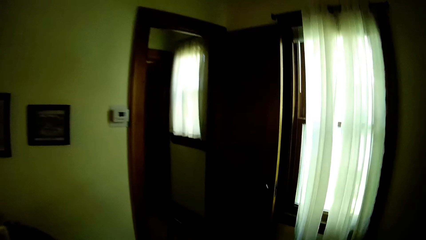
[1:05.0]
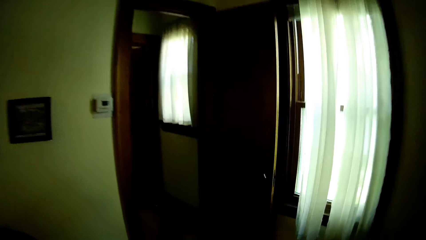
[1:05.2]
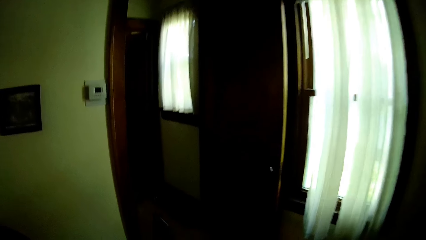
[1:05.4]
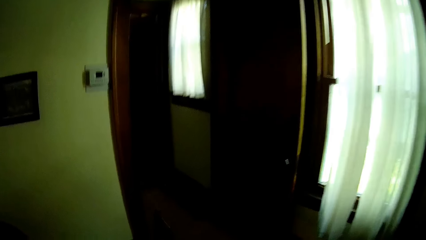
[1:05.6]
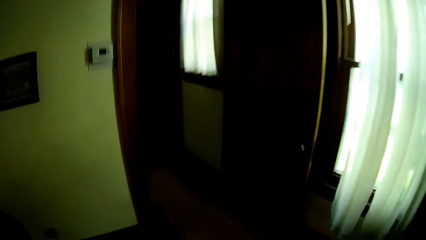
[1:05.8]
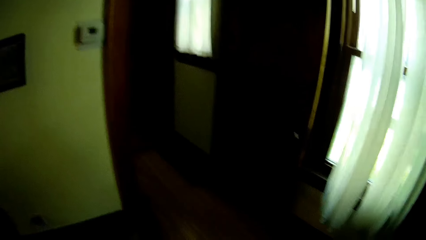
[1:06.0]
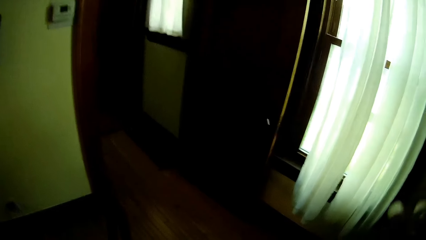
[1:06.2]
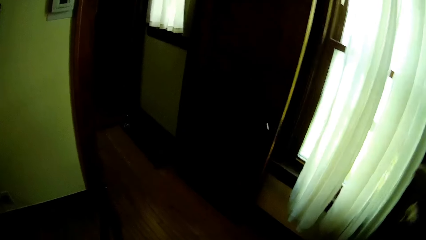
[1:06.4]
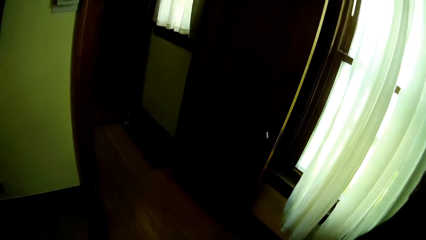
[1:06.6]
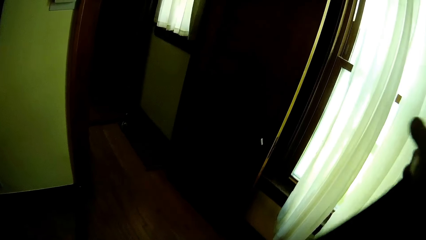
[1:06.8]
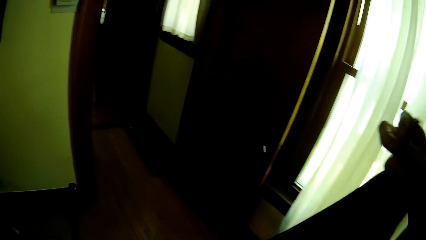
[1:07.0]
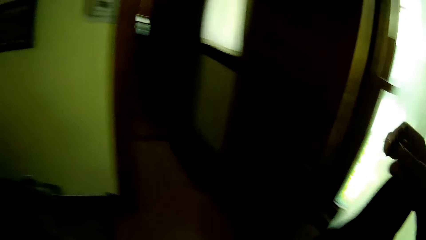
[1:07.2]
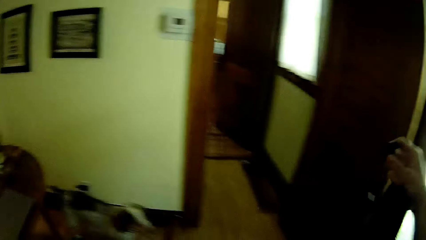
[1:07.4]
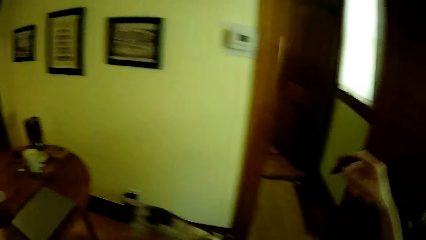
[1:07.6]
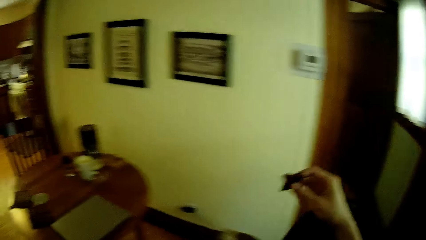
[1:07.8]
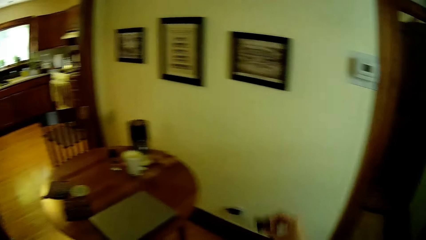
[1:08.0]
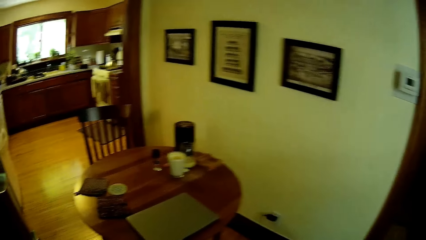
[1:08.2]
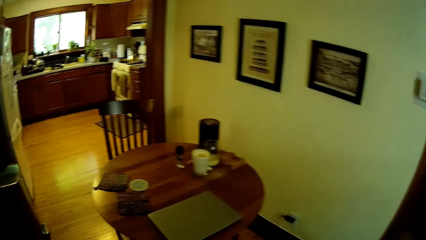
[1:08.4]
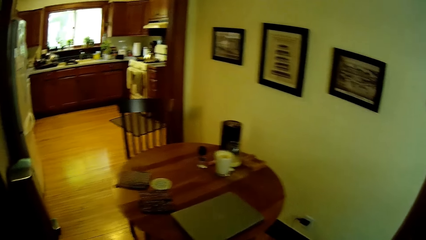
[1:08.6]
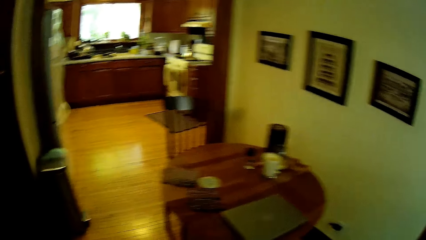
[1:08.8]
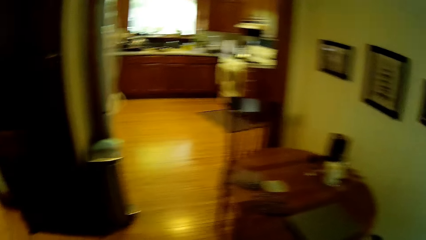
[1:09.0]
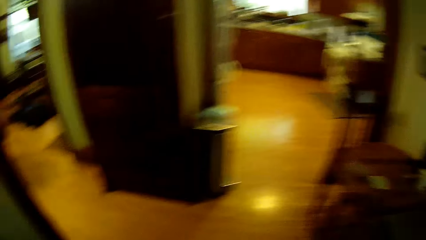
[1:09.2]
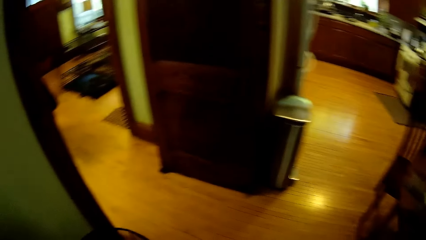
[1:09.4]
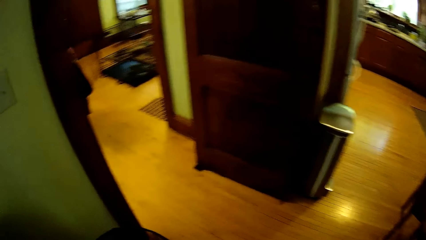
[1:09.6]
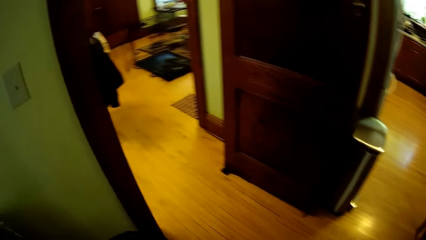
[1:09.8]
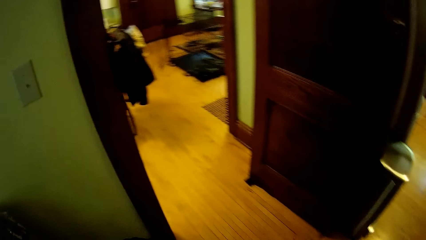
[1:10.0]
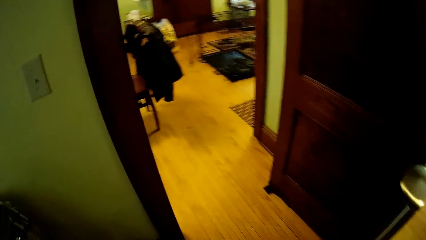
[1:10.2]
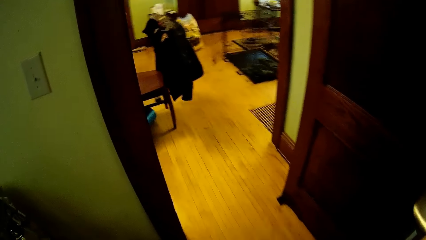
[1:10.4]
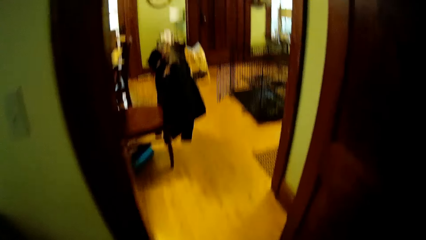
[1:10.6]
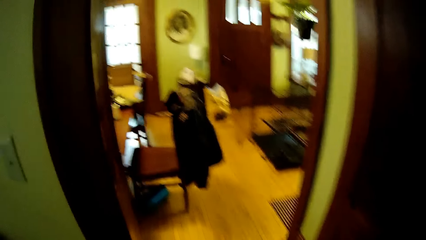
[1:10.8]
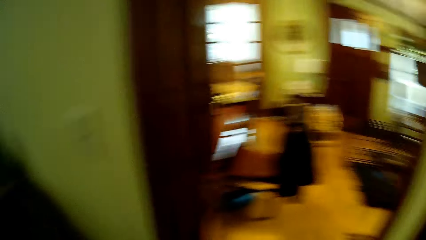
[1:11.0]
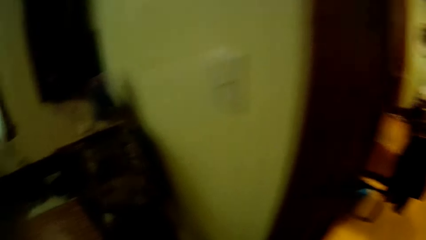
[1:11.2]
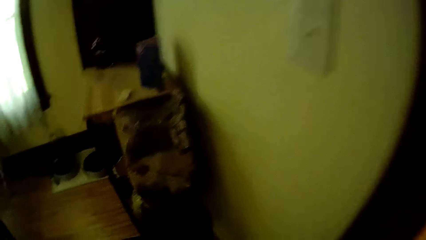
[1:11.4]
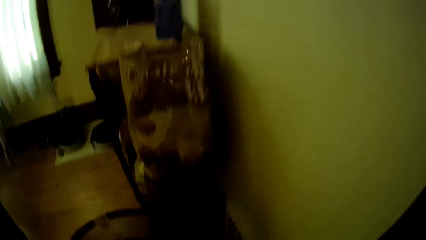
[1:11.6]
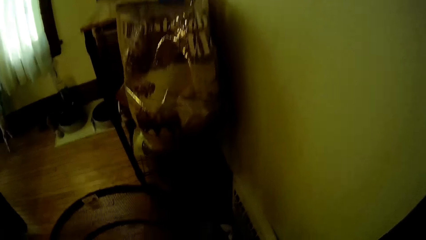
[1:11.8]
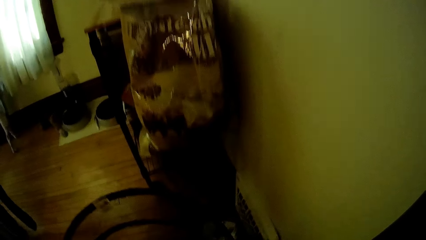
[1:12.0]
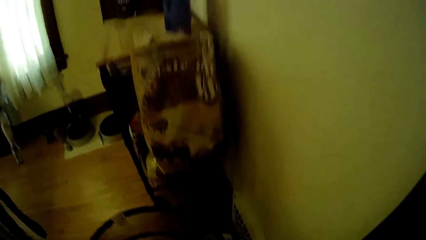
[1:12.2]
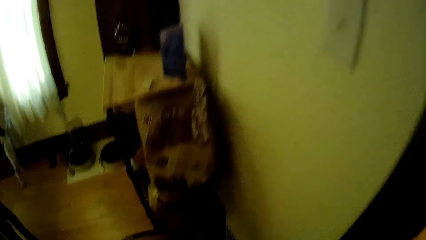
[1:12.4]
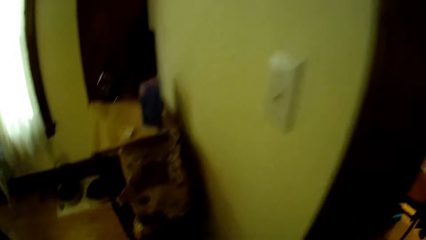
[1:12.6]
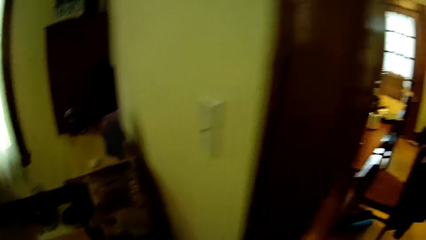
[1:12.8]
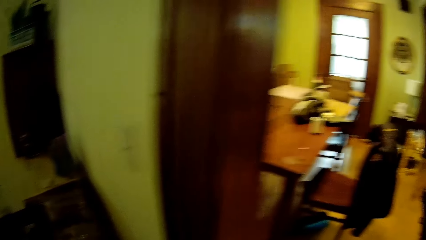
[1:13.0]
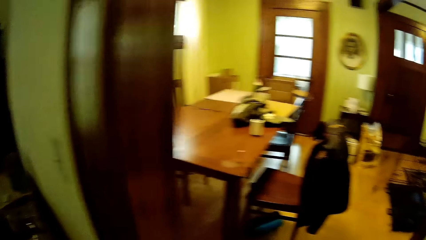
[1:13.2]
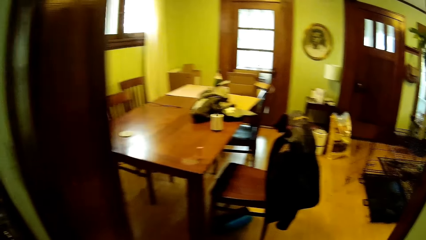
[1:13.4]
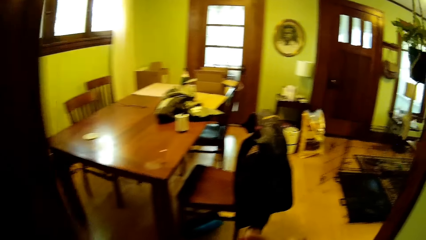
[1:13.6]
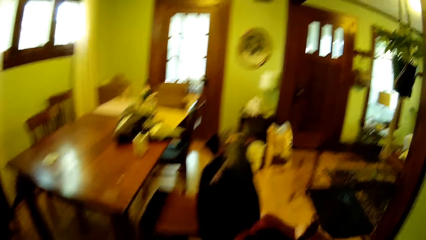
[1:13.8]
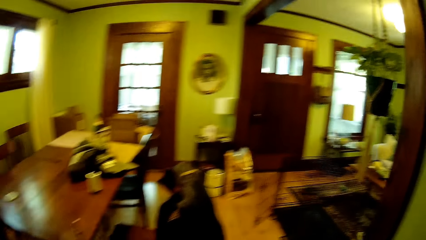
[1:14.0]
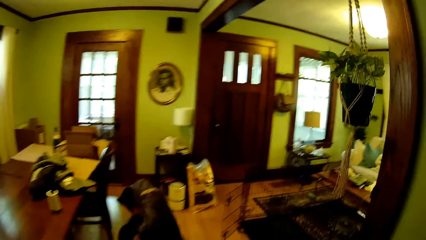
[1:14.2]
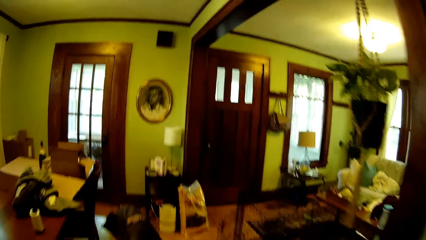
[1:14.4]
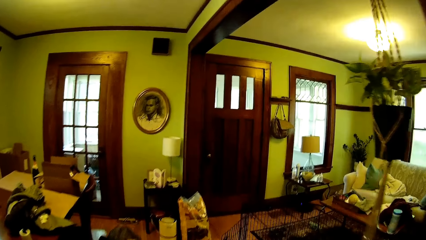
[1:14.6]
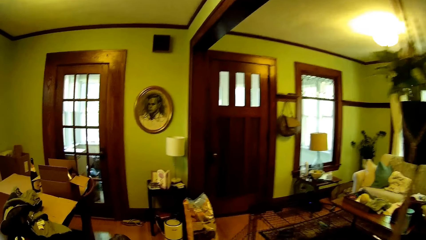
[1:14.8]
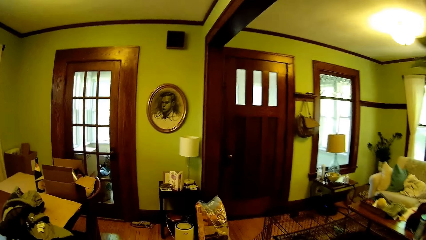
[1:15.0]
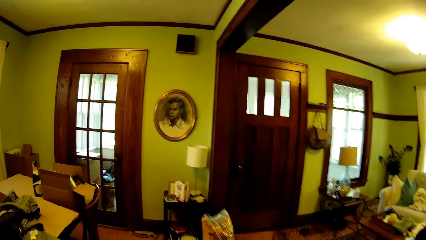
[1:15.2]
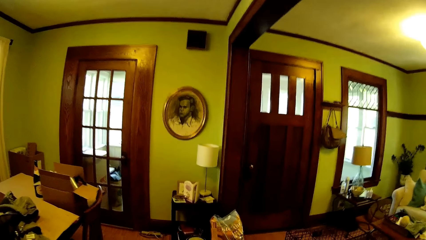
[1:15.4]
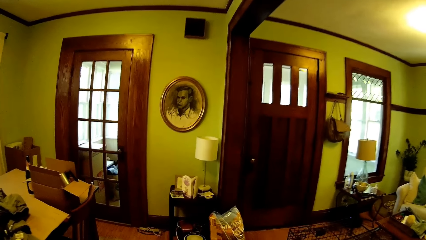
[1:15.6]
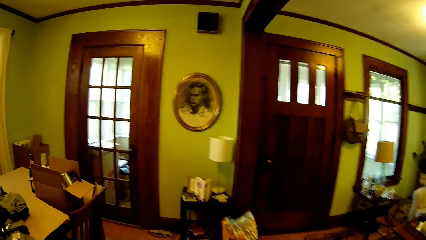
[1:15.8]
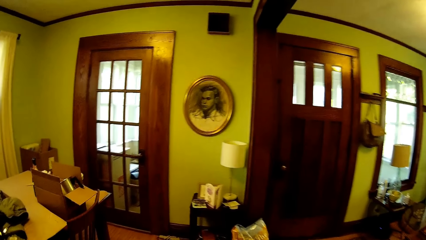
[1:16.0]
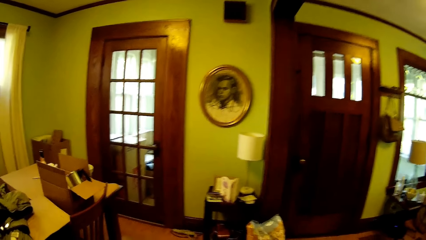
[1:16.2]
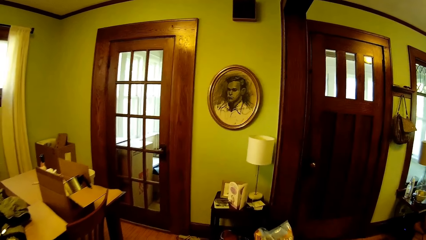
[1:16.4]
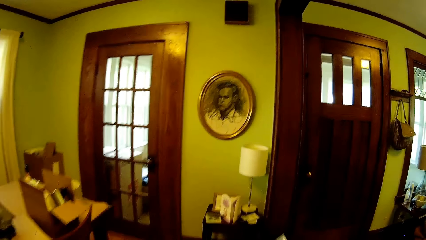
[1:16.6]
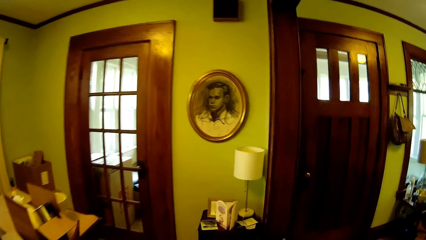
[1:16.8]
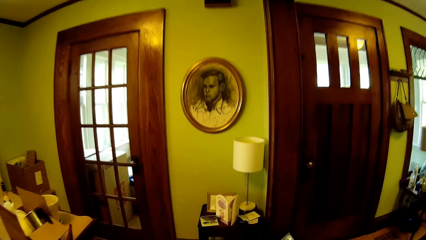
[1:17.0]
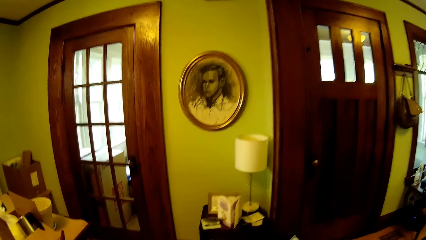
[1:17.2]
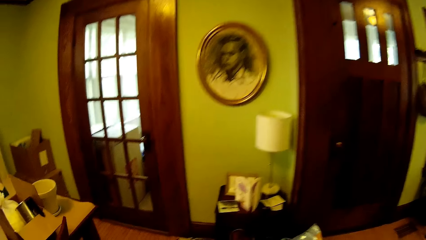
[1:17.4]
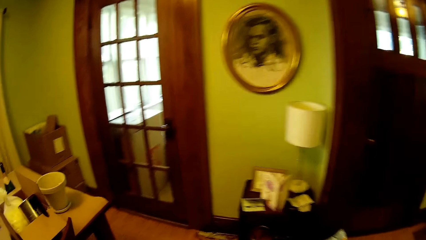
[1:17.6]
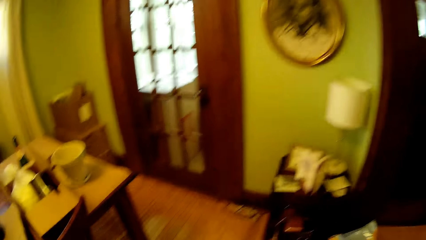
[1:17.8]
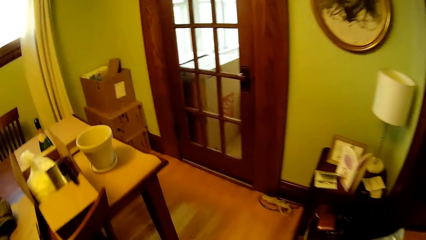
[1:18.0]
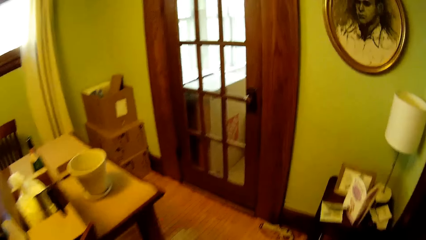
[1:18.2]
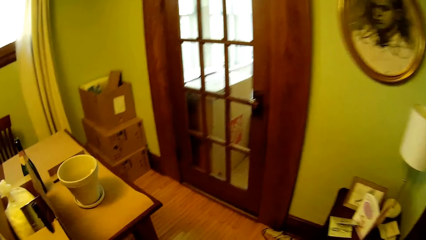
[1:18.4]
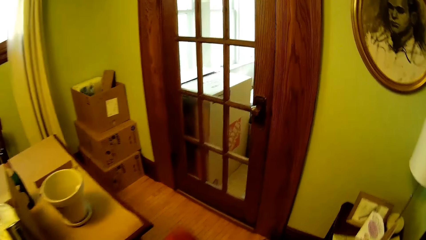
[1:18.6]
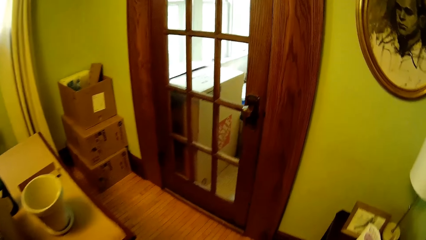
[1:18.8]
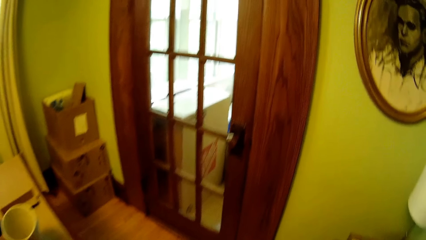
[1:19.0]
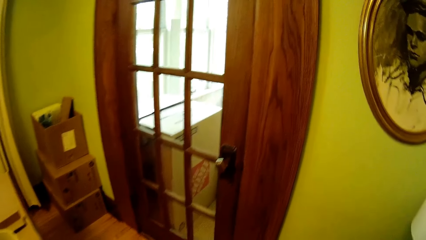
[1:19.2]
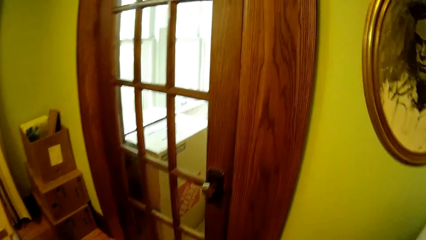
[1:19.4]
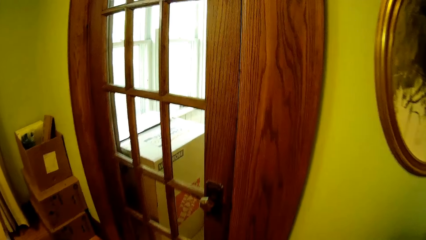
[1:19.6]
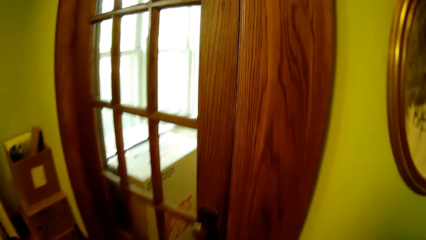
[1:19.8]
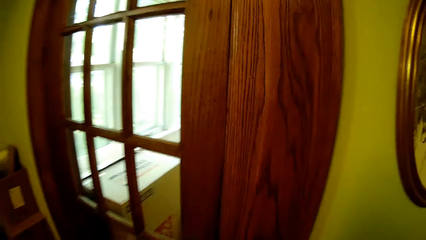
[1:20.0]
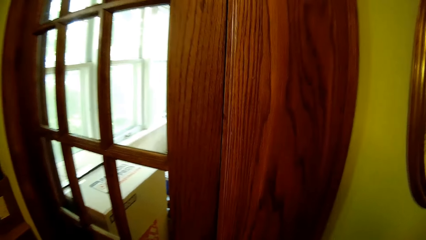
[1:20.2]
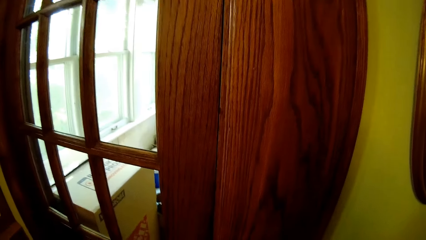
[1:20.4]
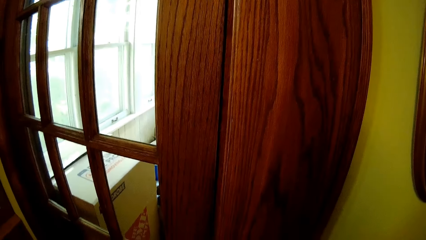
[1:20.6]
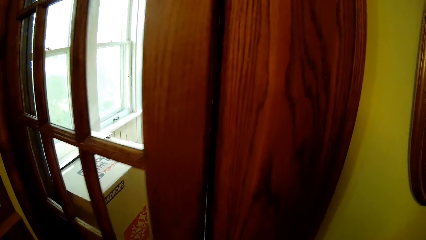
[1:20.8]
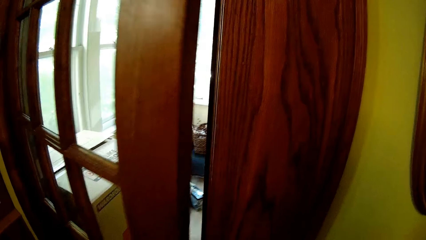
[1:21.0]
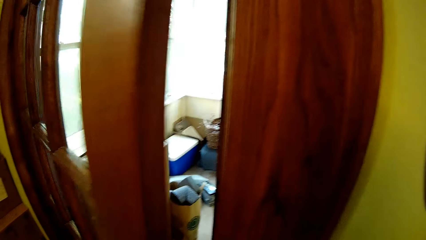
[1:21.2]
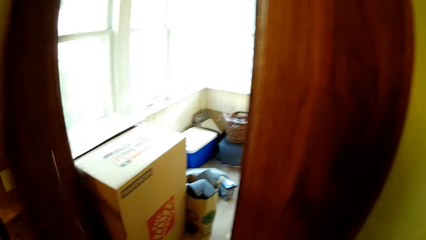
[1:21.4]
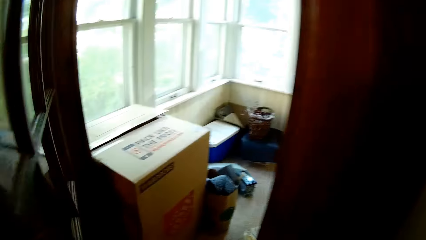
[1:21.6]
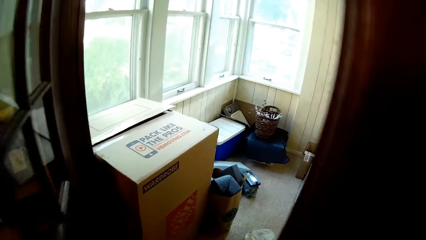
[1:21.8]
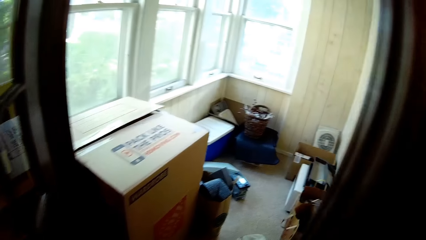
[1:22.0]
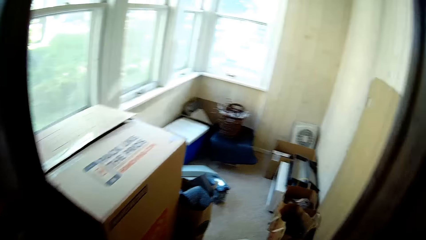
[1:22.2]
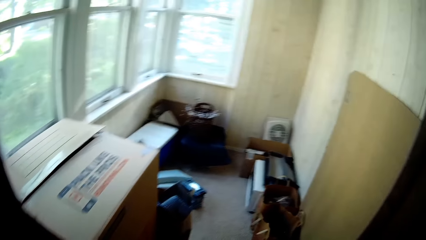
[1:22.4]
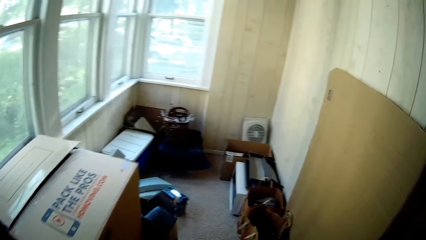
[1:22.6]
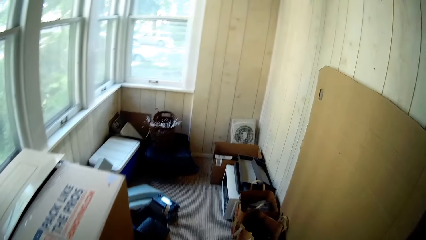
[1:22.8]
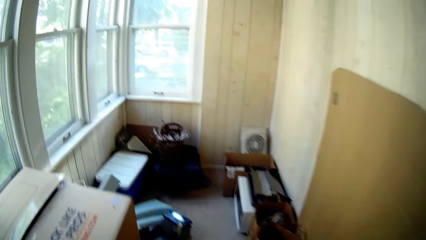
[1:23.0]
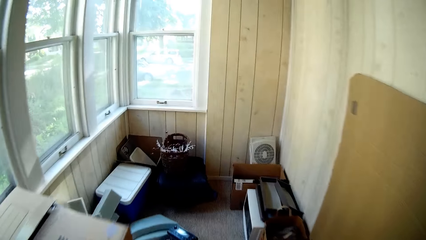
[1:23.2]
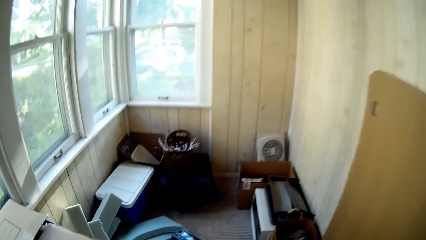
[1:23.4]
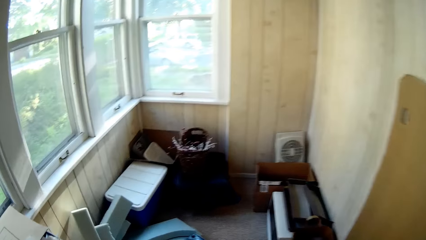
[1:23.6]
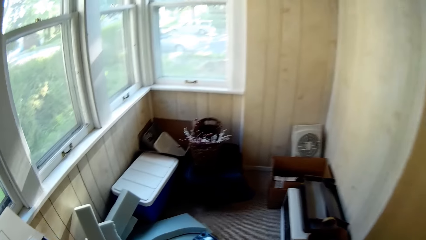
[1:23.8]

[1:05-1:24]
The camera wearer drops the black cloth on the floor with his right hand. He raises a hand up. He walks from the dining room to a store. He opens the door to the store with his left hand.
